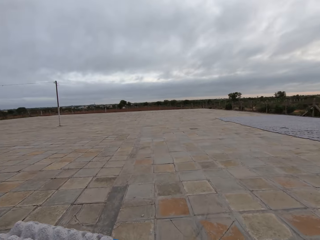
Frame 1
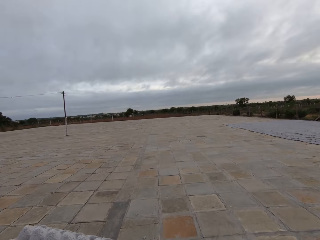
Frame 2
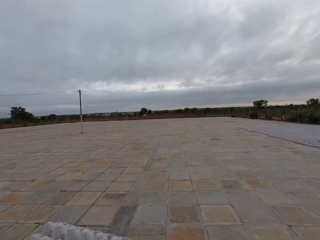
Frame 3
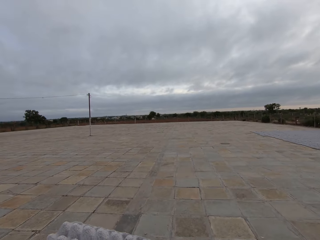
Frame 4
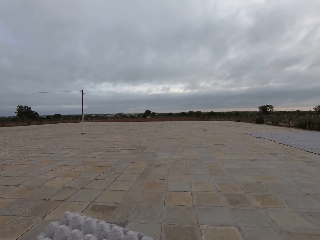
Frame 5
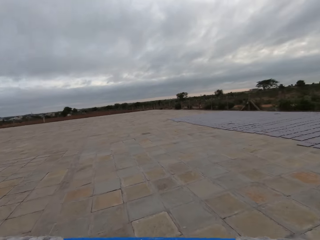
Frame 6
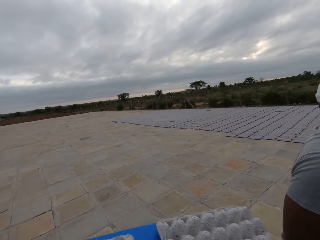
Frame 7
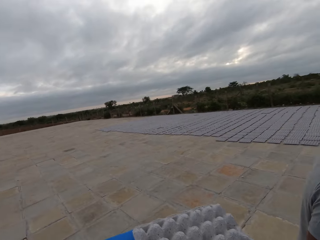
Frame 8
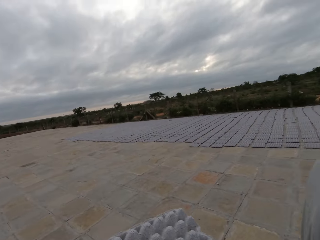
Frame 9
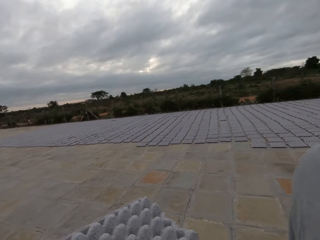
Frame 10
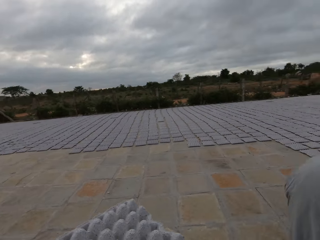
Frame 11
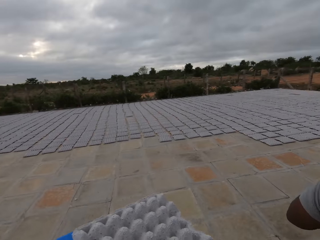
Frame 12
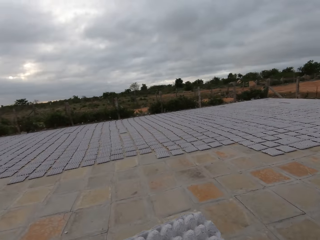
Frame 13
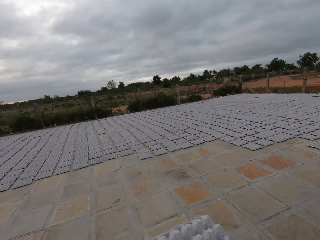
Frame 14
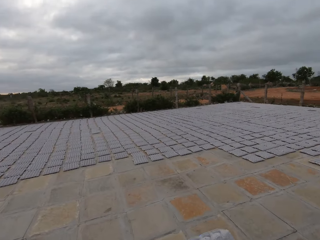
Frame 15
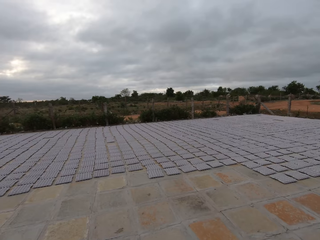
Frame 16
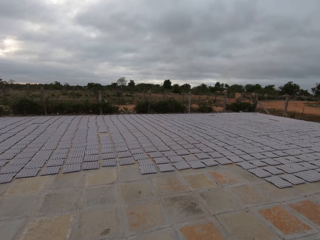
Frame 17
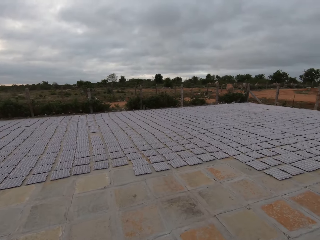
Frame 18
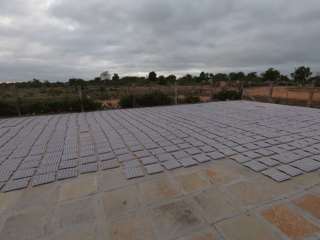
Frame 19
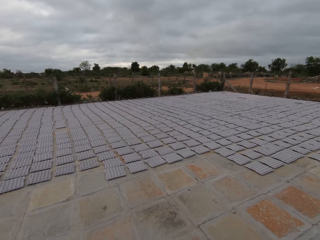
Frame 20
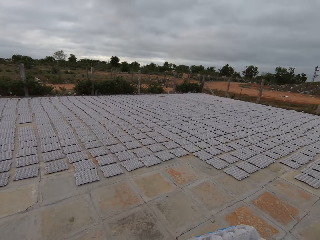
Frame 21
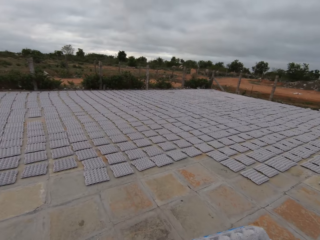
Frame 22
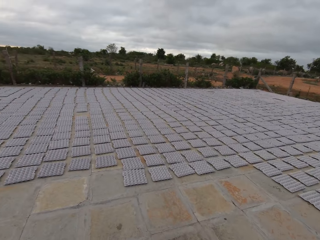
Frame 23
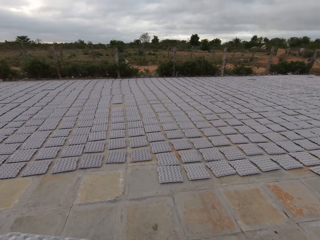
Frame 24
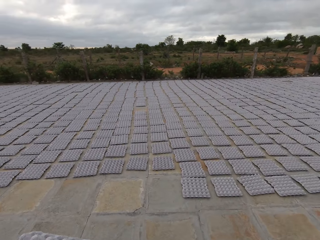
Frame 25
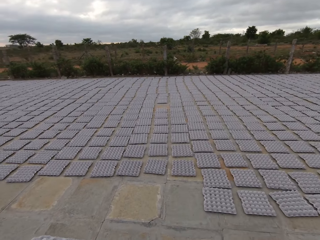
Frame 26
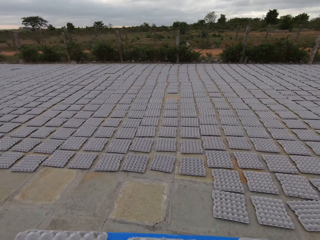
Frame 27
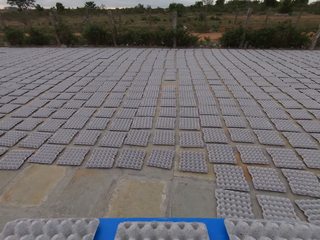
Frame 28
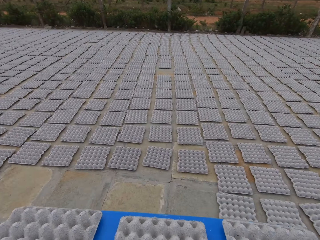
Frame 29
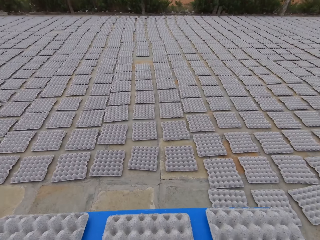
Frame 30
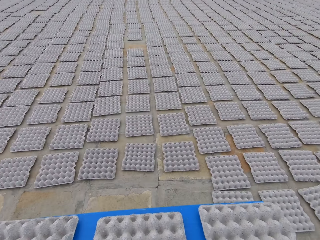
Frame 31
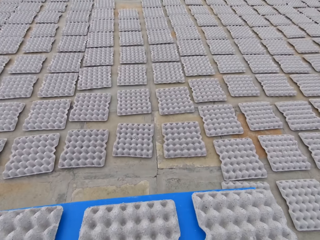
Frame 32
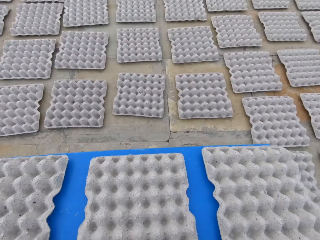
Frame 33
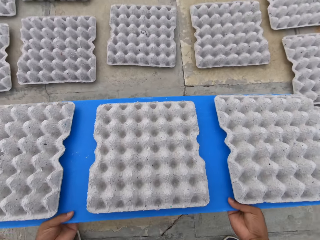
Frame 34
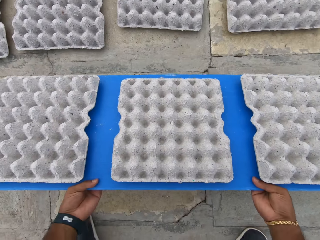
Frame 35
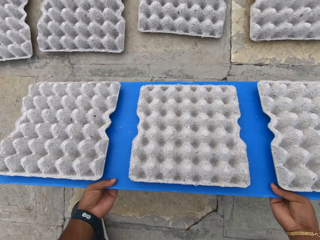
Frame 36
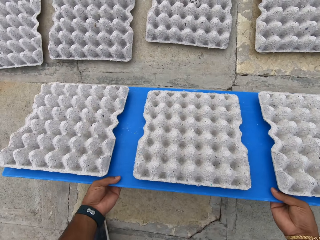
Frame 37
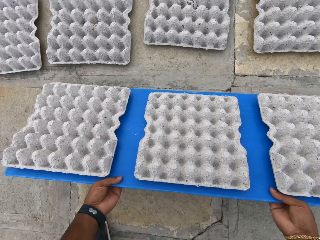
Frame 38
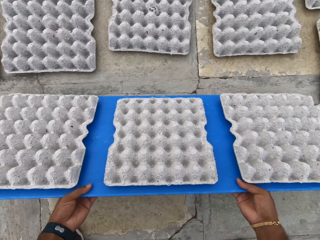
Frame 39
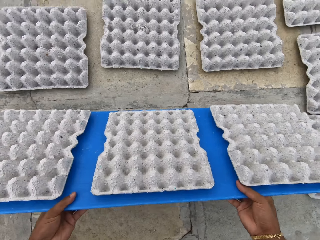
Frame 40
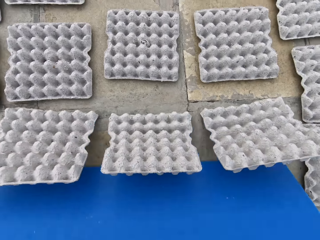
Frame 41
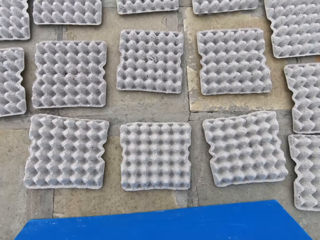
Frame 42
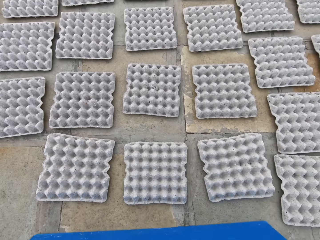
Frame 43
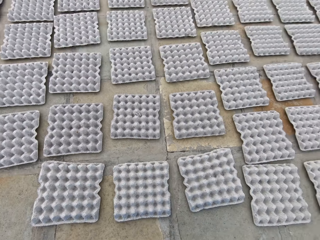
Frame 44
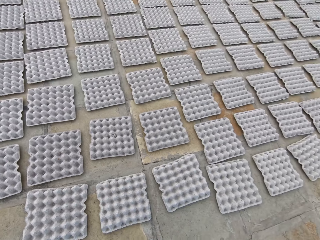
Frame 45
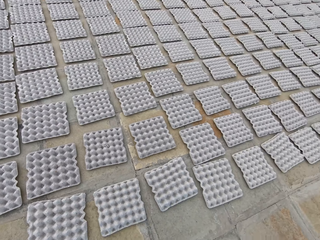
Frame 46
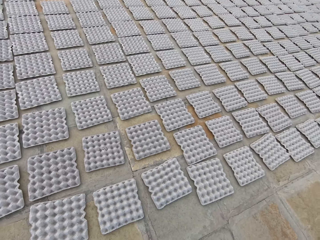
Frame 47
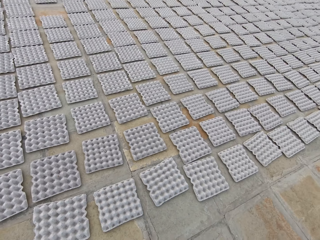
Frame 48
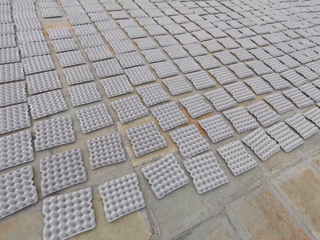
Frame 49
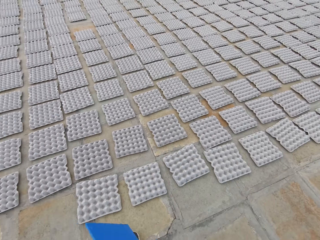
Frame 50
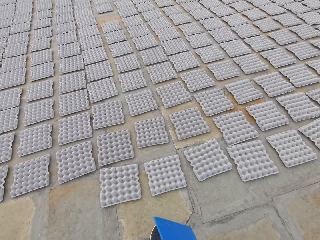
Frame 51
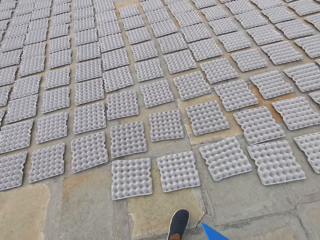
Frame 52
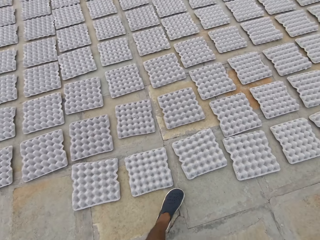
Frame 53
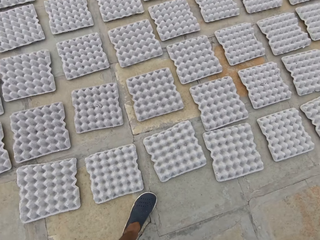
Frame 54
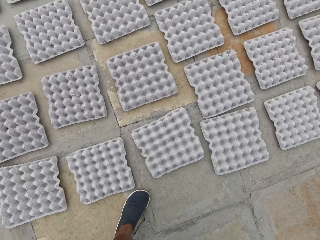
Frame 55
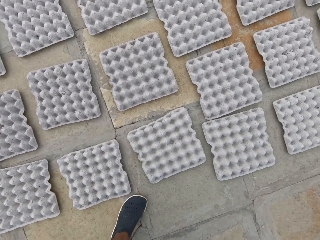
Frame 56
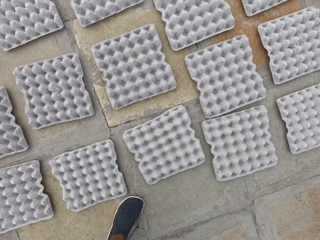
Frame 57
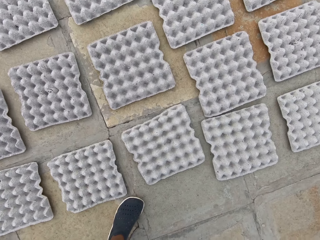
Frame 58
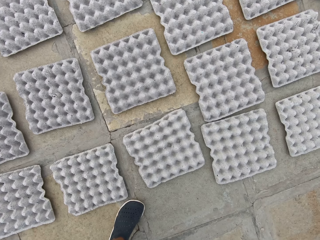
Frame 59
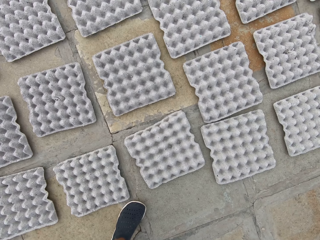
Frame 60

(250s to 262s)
A man drives a cart around a parking lot. The camera wearer converses with the man. He walks around the parking lot. He puts a board on the floor. He lays egg crates on the floor with the tray in his hands. He adjusts trays on the floor. He looks around the parking lot.

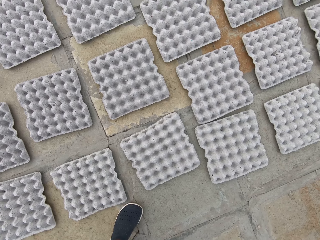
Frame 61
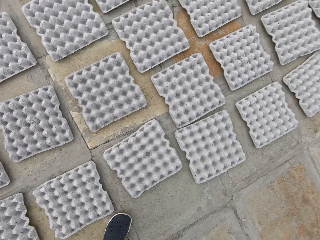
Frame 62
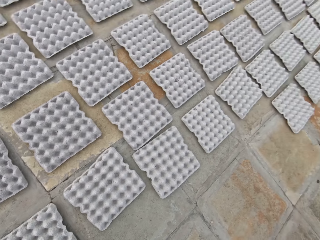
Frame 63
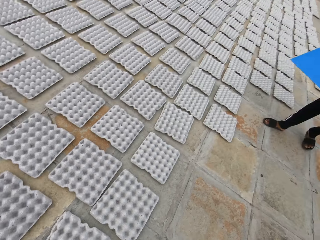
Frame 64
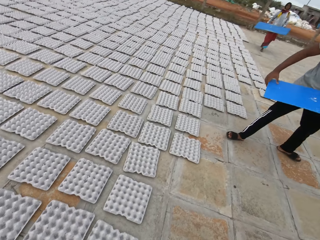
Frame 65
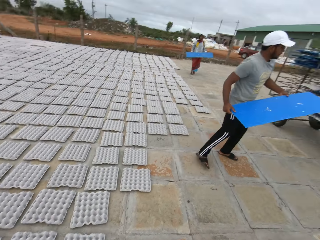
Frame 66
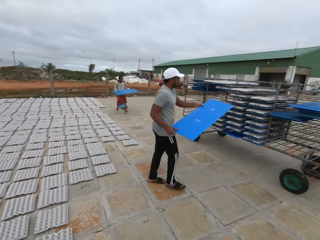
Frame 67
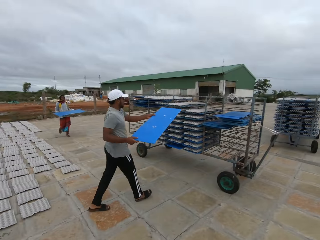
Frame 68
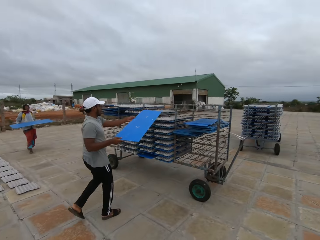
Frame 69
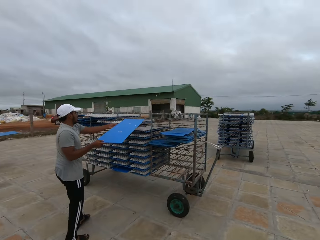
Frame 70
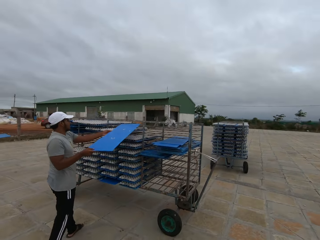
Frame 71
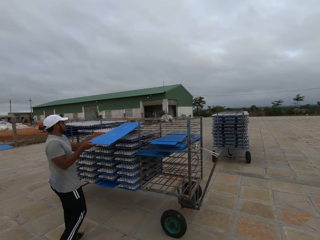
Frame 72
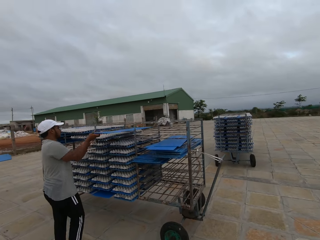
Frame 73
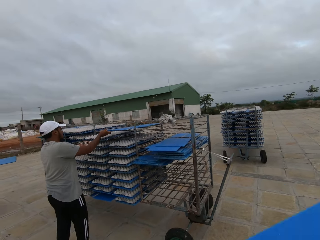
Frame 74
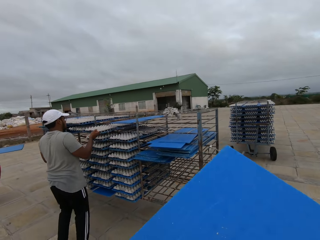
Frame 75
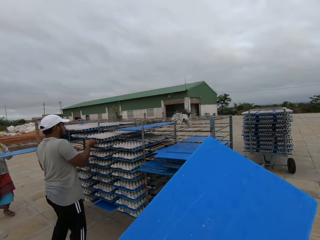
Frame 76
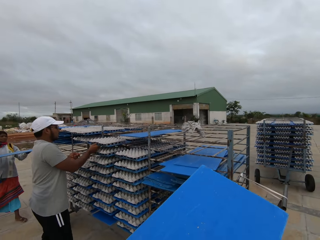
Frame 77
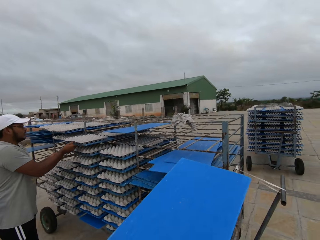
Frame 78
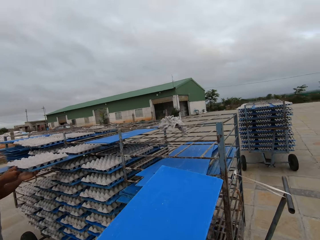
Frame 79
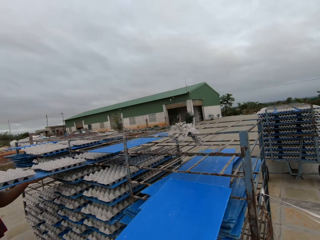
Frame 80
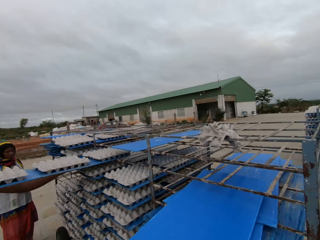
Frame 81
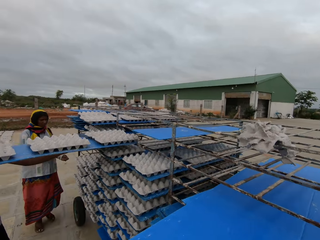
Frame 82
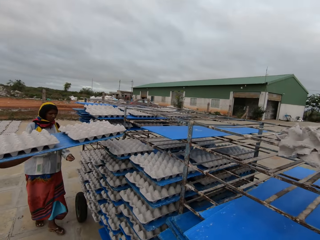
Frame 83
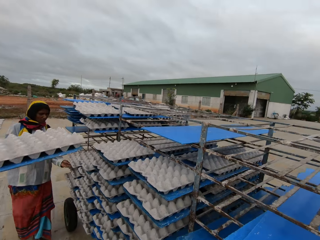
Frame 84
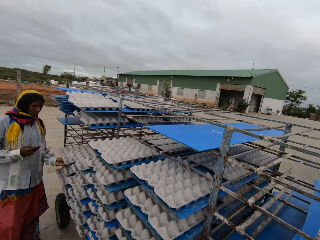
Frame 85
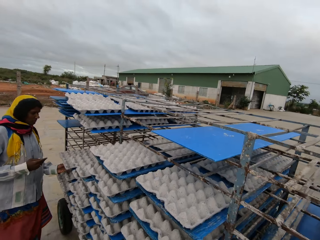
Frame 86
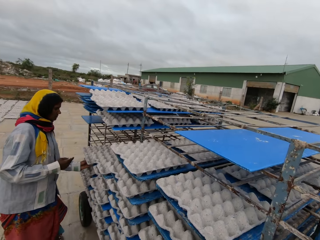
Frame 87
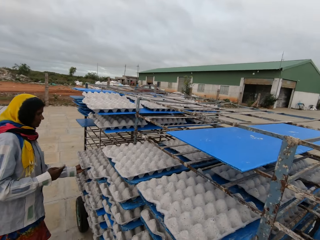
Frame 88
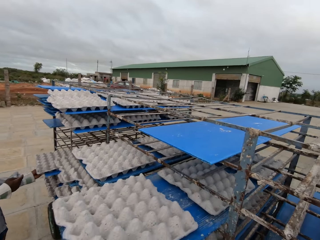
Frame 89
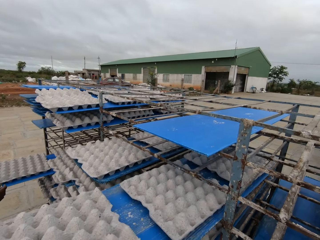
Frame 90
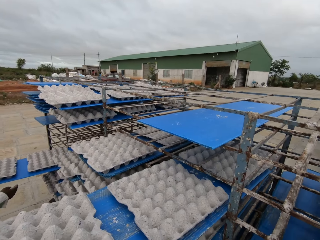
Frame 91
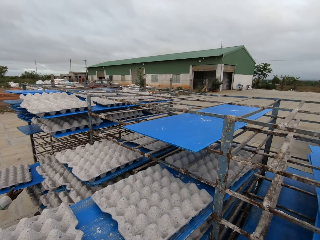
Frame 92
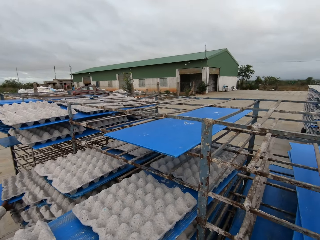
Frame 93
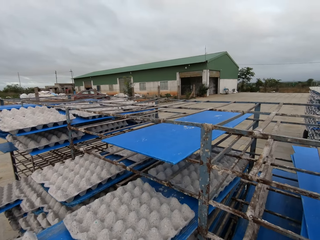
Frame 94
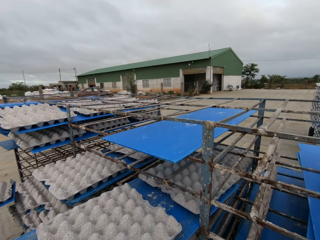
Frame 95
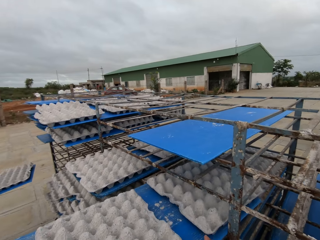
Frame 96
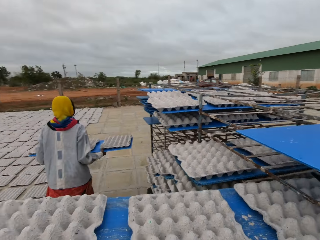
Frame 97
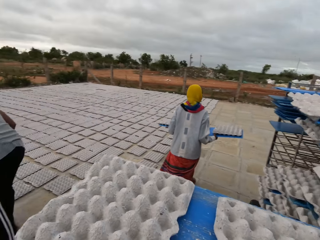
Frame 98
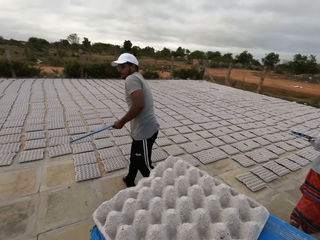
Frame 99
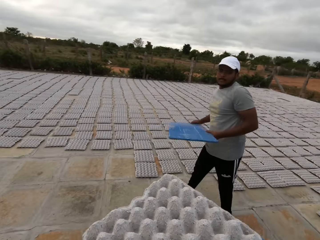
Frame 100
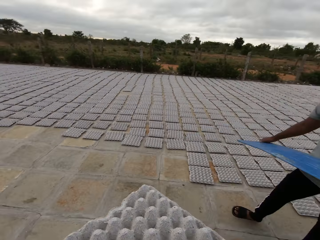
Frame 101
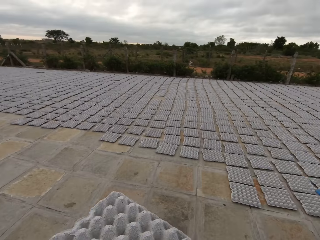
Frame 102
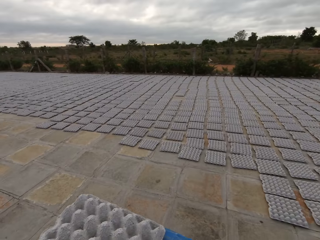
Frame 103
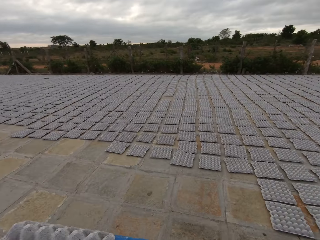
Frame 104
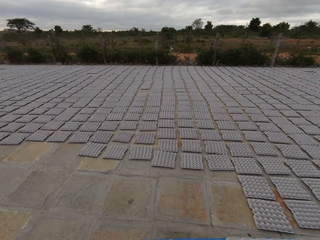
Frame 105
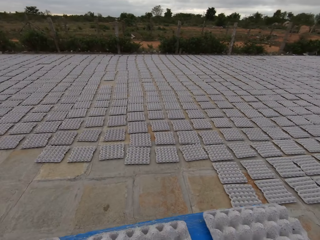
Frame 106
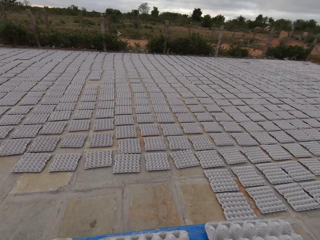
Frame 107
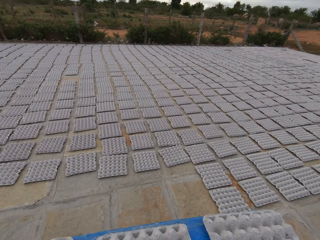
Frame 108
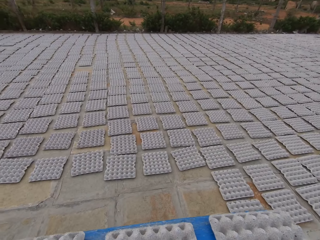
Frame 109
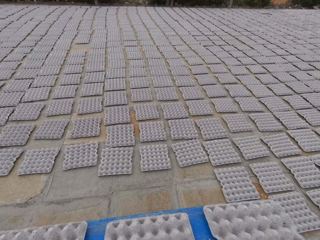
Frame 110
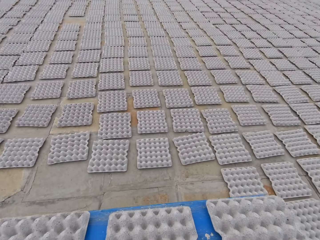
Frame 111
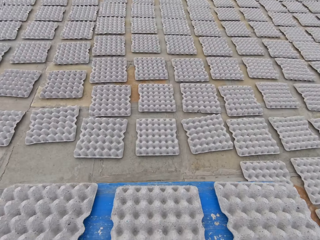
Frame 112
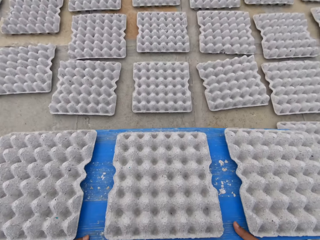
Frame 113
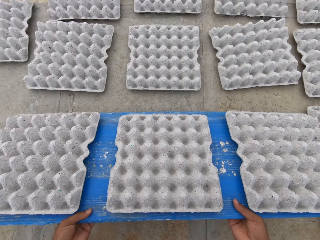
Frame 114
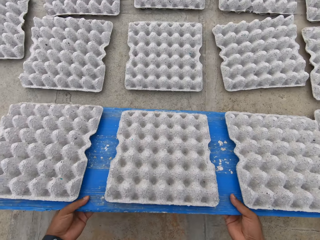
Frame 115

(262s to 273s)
A man carries a tray in his hands. A woman carries a tray in her hands. The man adjusts a board on a cart. The man drops the tray in his hands on the shelf. The camera wearer walks around a parking lot. The woman drops the tray in her hands on the shelf. The man drags a tray from the shelf with his right hand and carries the tray from the shelf with his hands. The camera wearer drops the tray in his hands on the shelf. He adjusts the board on the cart. He drags a tray from the shelf with his left hand. The woman drags a tray from the shelf with her left hand. The camera wearer picks trays from the cart. The woman carries the tray from the shelf with her hands. The camera wearer carries the tray from the shelf with his hands. The man carries the tray in his hands. The camera wearer walks around the parking lot.
